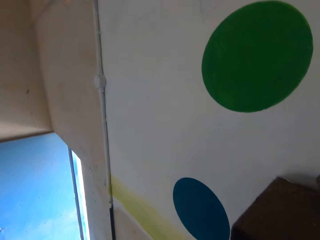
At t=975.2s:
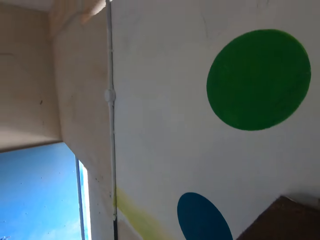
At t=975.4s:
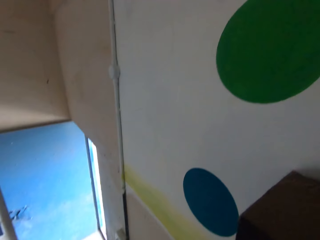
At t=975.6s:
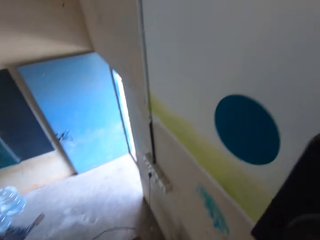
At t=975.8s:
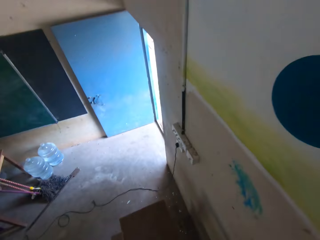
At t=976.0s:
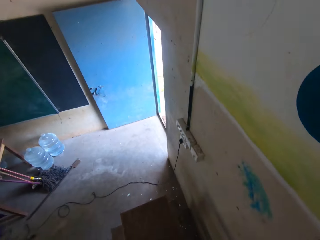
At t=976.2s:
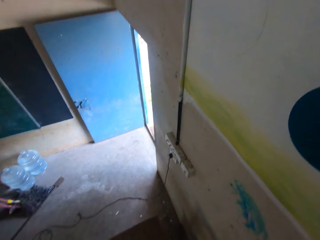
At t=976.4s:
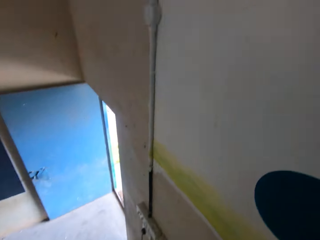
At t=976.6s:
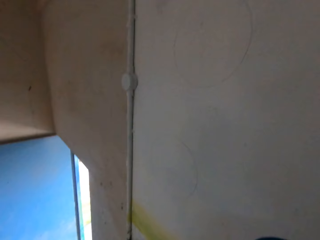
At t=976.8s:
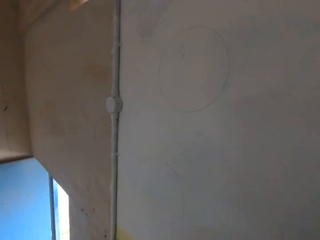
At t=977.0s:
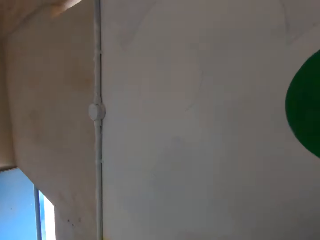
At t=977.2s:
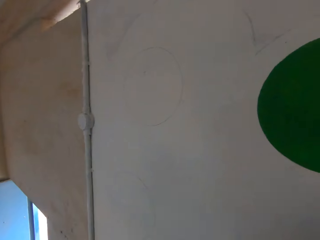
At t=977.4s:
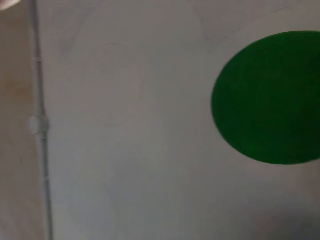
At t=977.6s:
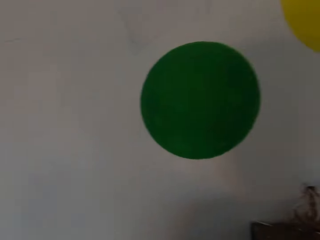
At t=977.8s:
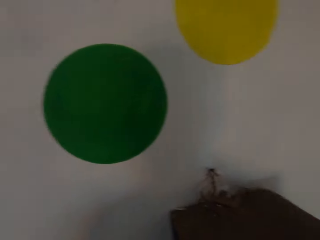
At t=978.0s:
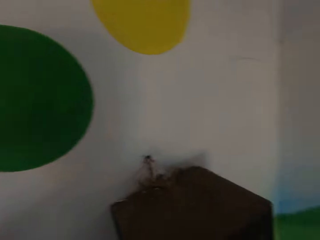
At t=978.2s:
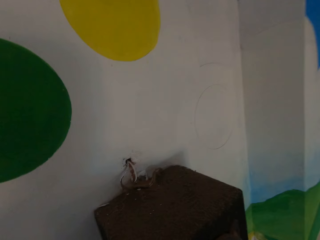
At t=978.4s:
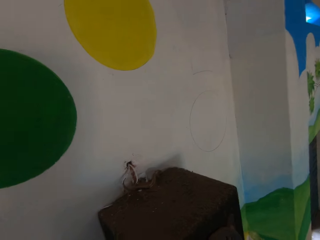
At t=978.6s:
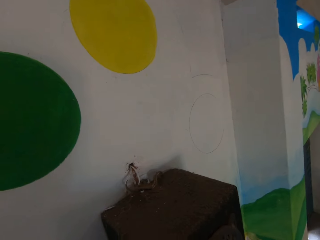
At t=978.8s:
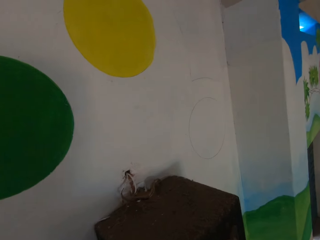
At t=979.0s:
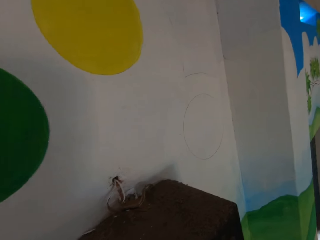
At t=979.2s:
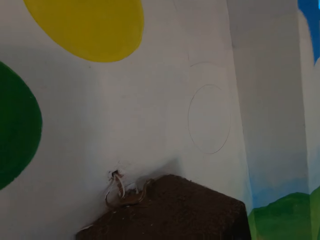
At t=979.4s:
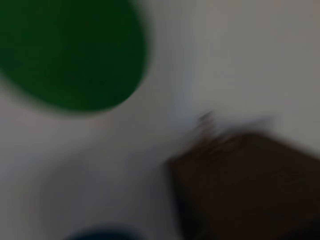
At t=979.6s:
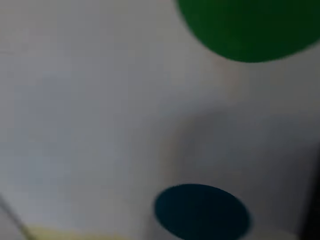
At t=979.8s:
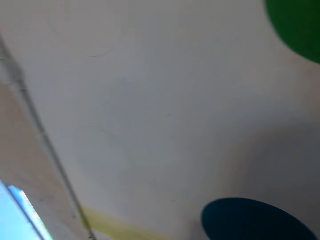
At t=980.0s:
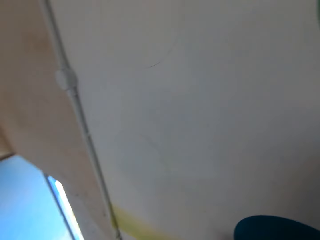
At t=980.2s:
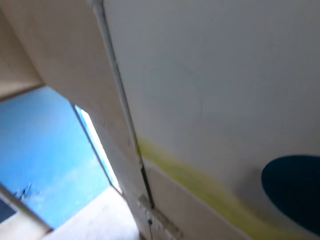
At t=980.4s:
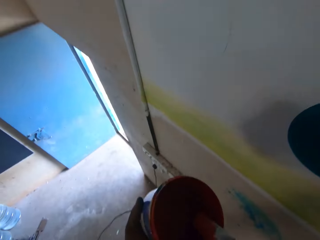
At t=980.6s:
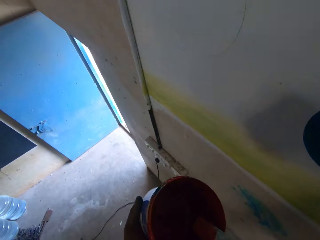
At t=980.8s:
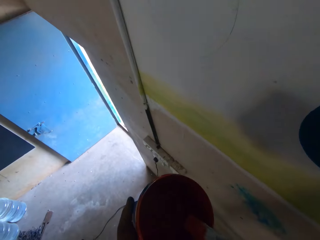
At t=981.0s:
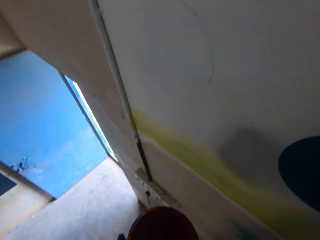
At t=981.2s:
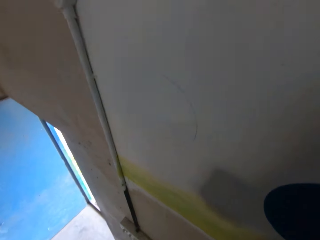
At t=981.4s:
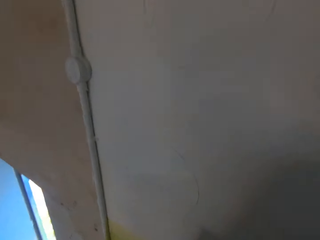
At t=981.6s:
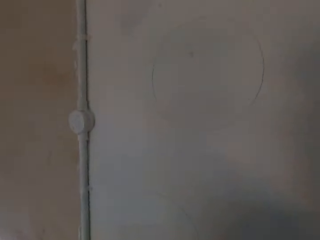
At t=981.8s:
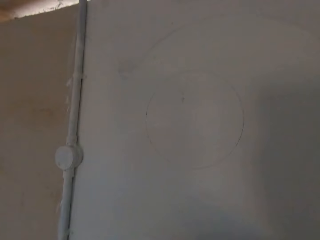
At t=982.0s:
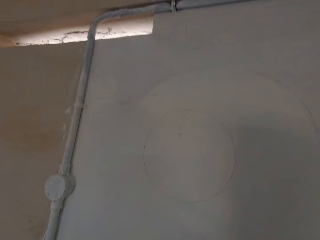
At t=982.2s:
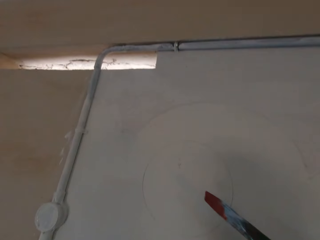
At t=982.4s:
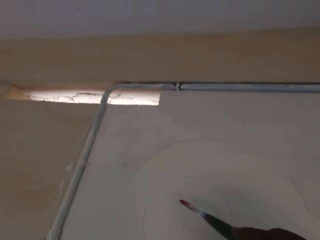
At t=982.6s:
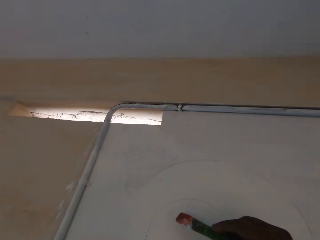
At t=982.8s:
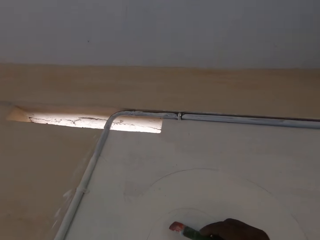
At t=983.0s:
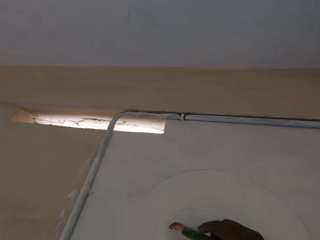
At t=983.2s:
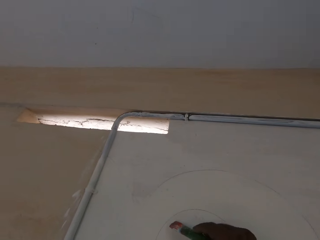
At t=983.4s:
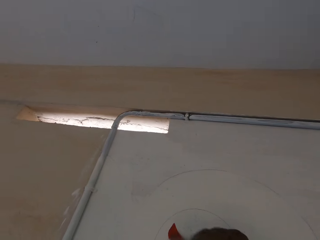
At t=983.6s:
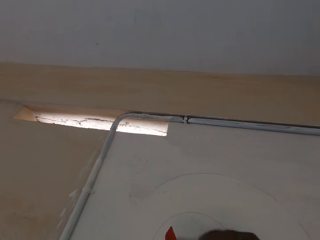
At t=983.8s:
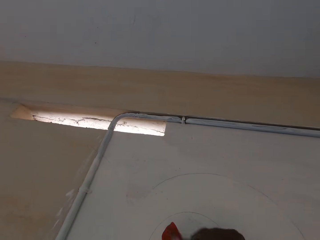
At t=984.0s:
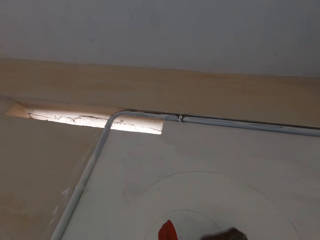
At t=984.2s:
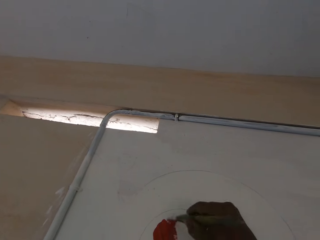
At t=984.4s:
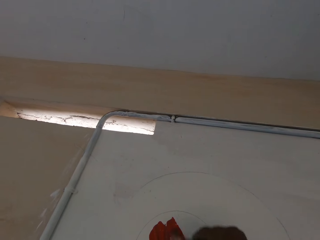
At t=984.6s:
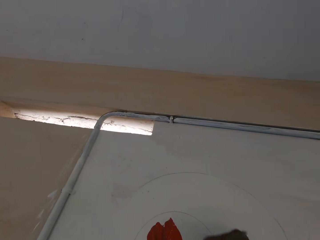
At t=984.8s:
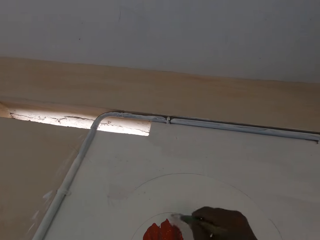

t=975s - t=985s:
The camera wearer stares around. He paints the wall with the paintbrush in his right hand.

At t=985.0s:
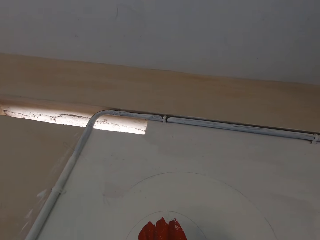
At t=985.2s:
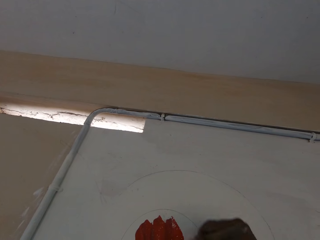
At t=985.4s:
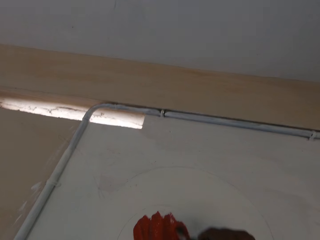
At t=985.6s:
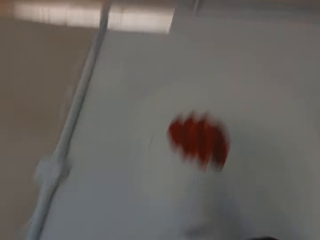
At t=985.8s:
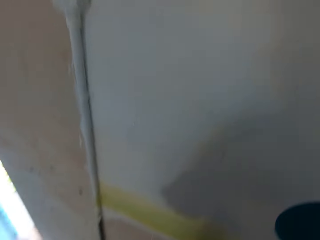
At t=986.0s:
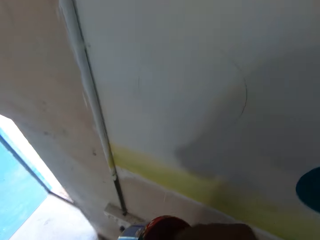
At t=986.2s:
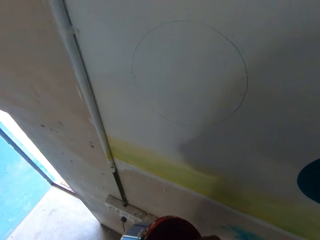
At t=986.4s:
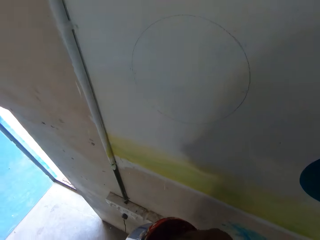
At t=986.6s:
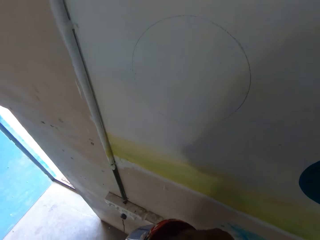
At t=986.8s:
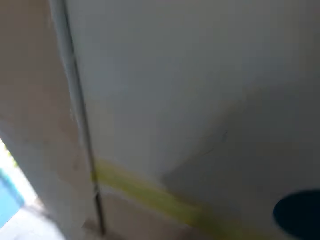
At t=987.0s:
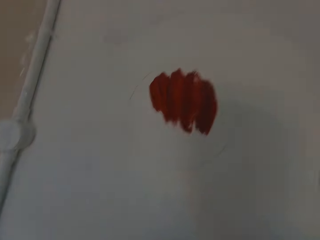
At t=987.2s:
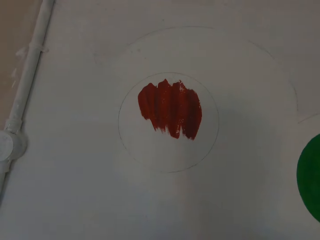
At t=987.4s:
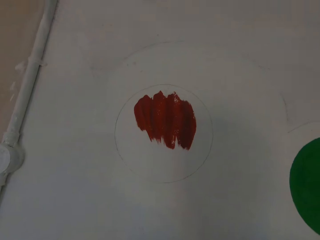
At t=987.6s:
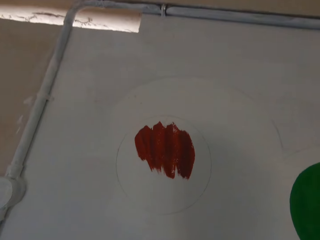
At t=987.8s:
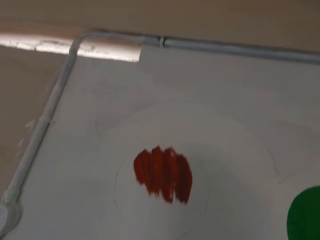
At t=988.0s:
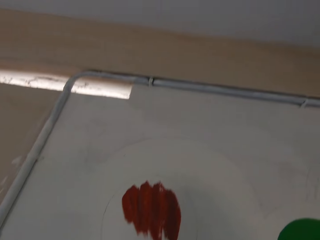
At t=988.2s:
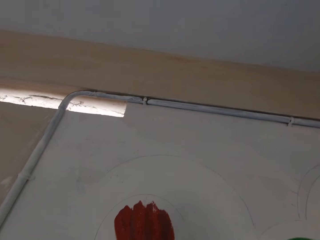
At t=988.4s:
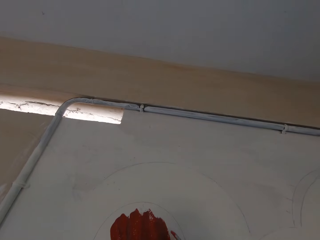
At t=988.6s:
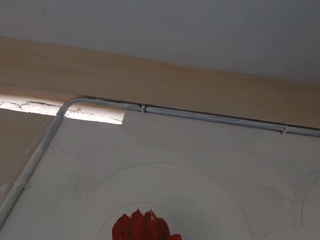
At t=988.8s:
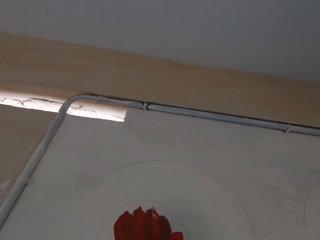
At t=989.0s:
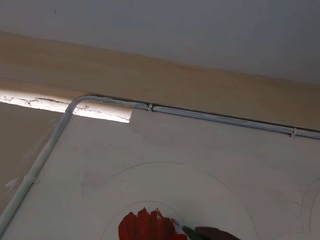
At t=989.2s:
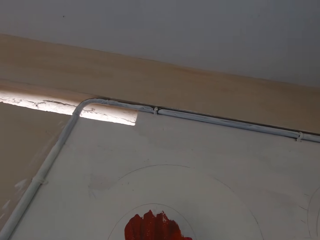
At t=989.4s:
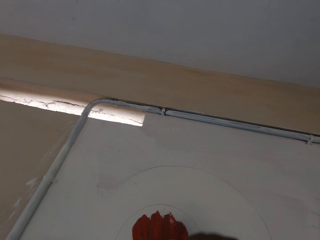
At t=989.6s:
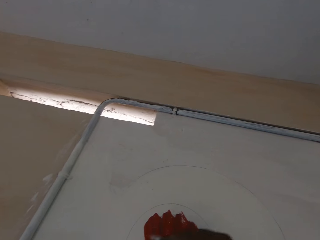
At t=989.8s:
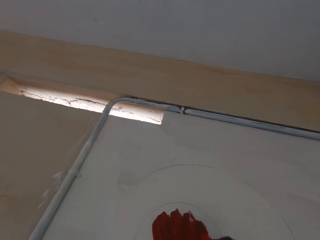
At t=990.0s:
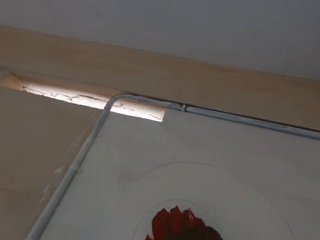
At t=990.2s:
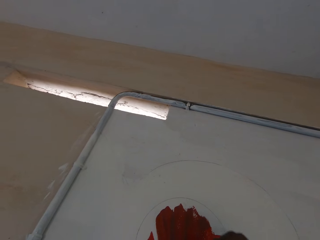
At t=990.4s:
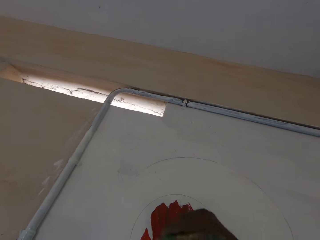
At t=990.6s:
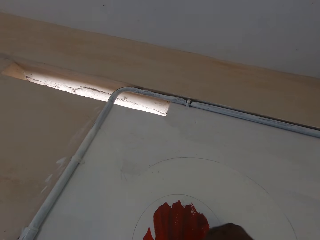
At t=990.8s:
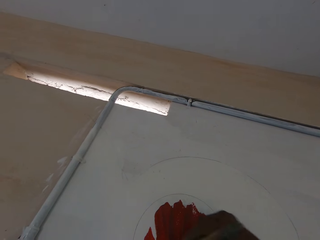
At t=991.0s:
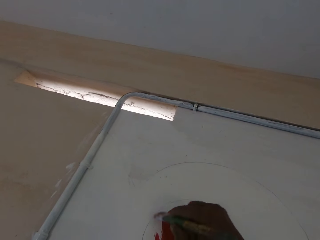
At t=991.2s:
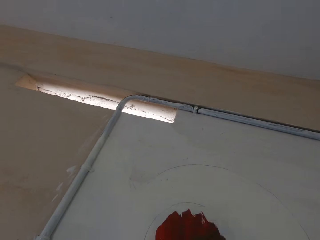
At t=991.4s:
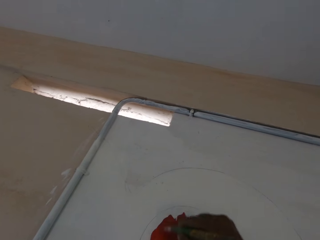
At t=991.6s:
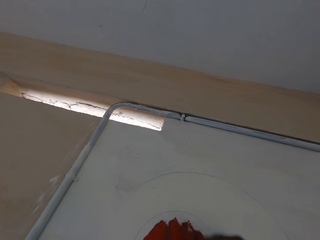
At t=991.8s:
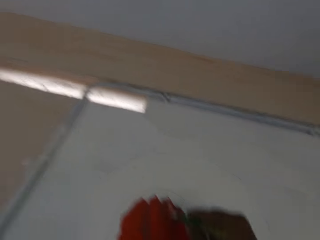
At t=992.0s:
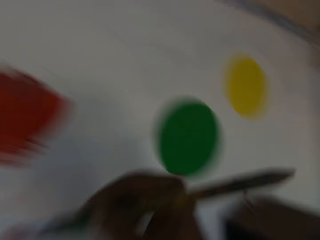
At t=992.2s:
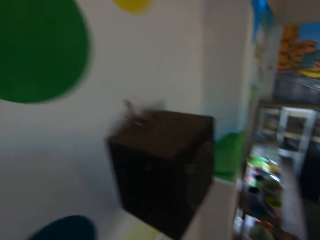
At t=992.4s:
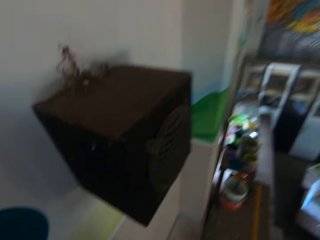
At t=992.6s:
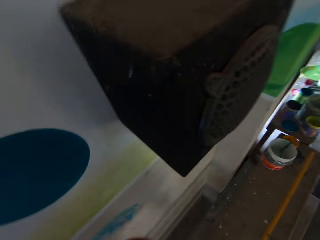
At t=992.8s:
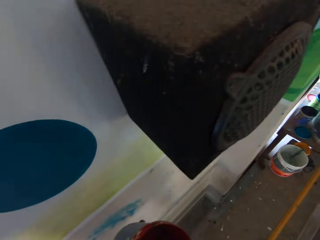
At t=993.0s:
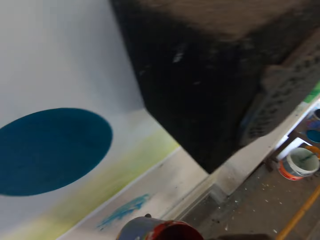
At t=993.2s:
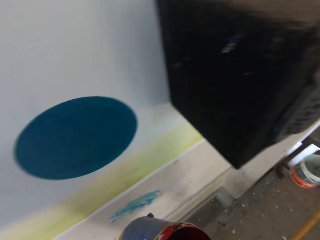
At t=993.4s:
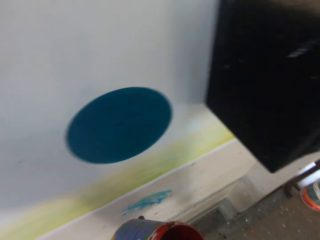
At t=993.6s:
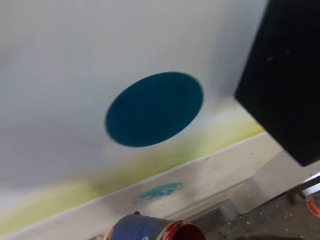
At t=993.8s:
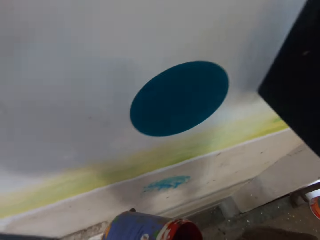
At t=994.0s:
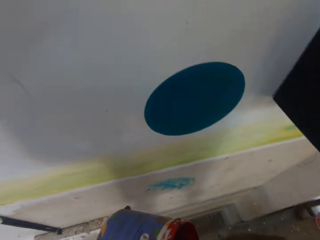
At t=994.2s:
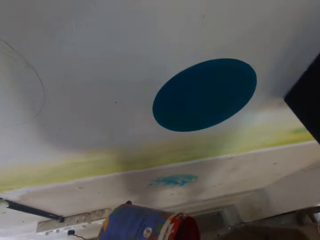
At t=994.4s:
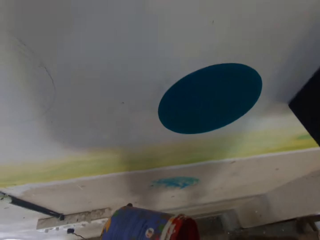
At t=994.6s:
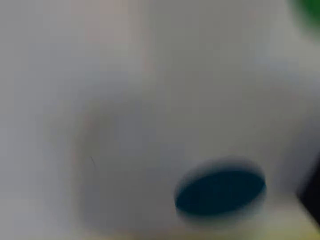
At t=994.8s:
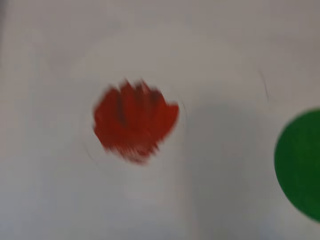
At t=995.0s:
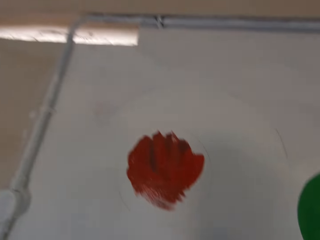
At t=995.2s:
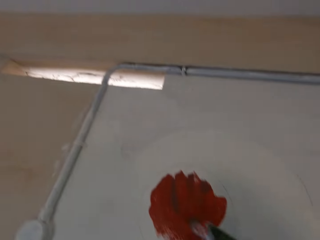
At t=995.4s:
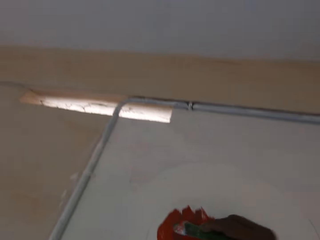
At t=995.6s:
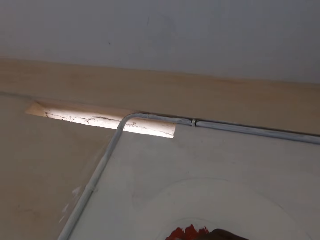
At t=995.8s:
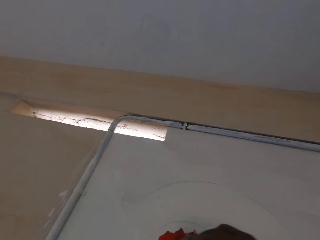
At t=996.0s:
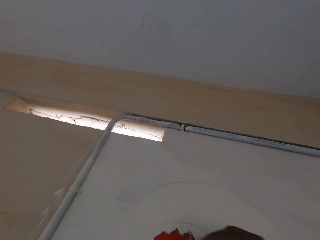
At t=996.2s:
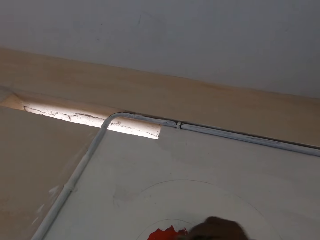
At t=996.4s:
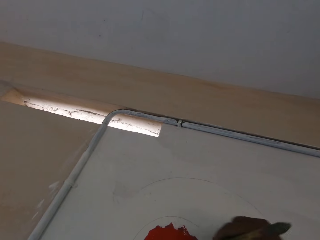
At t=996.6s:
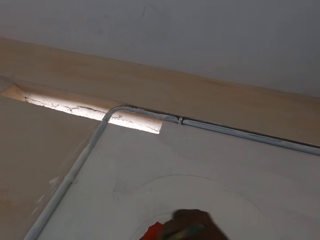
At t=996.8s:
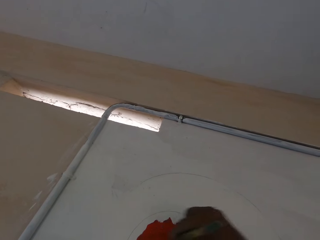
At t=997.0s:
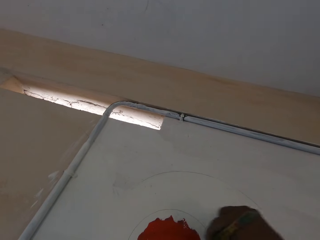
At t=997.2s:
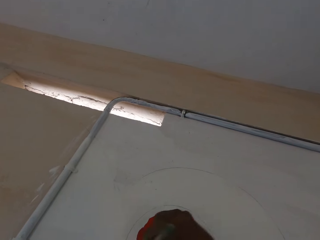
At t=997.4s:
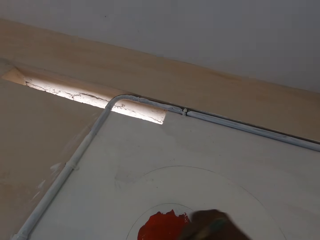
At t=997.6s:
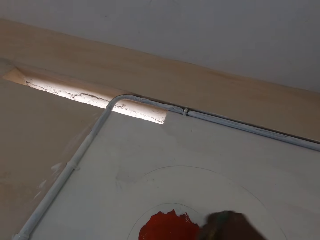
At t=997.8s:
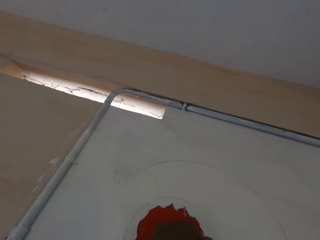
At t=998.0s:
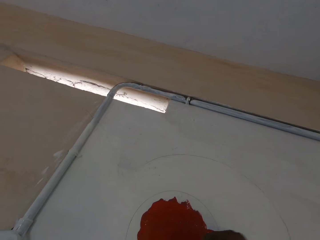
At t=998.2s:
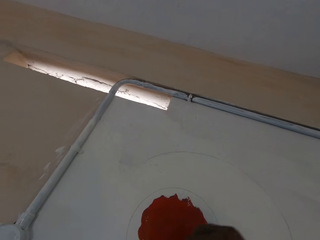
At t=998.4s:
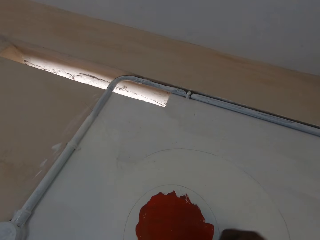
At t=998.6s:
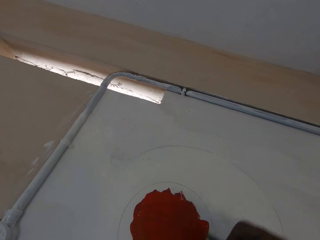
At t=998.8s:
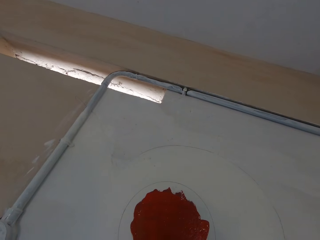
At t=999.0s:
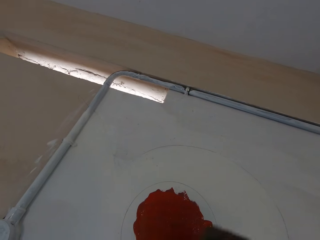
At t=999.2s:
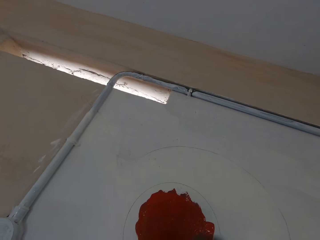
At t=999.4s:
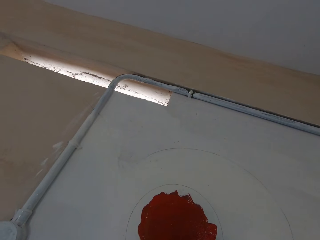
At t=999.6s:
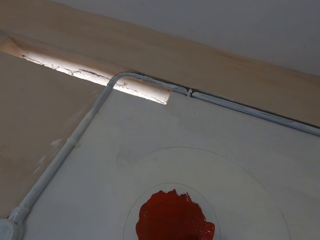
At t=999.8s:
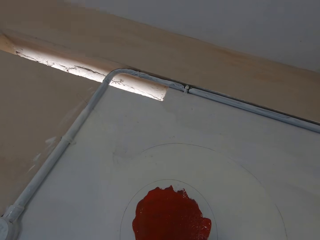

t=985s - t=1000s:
The camera wearer dips the paintbrush into the paint can in his left hand with his right hand. He paints the wall with the paintbrush in his right hand. He dips the paintbrush into the paint can in his left hand with his right hand. He paints the wall with the paintbrush in his right hand.
